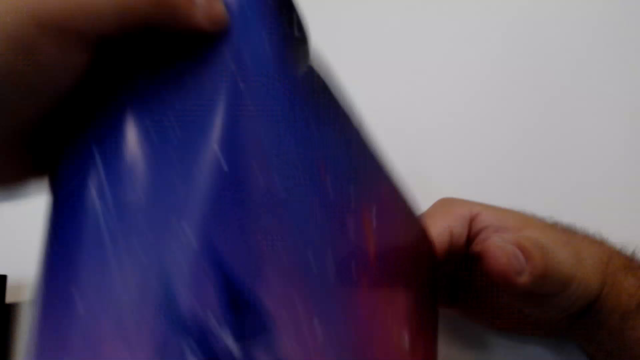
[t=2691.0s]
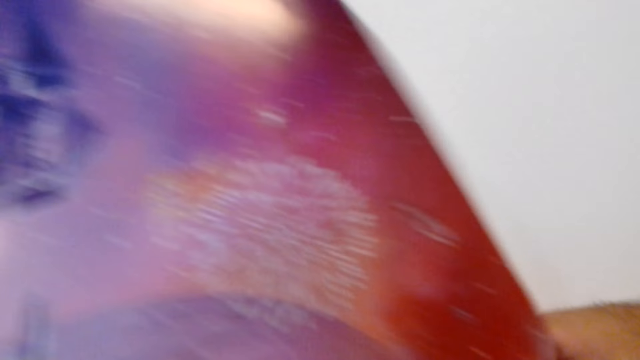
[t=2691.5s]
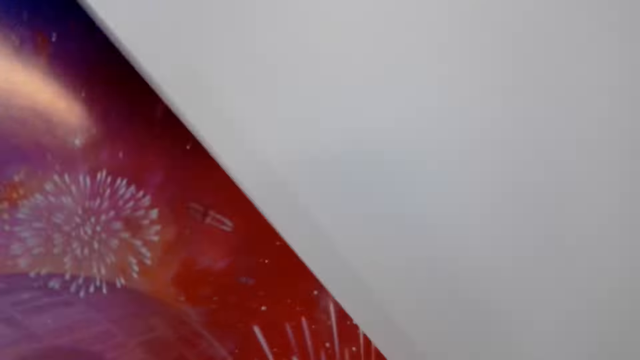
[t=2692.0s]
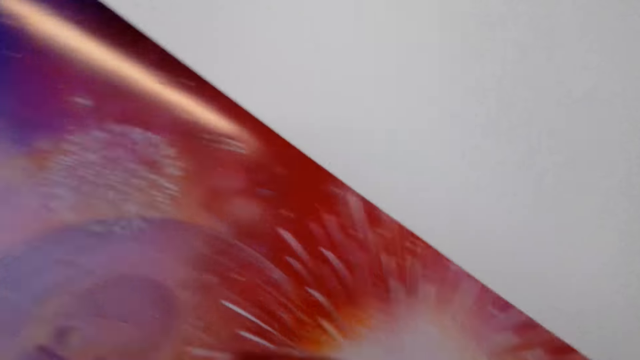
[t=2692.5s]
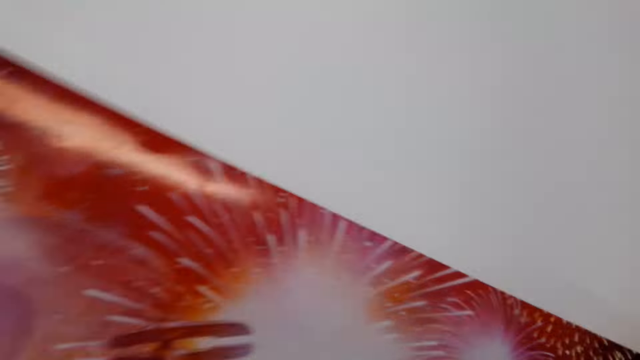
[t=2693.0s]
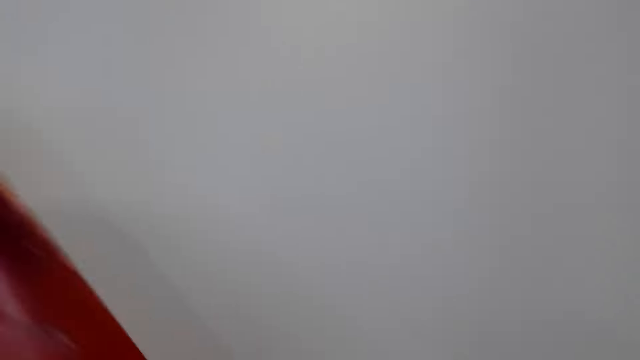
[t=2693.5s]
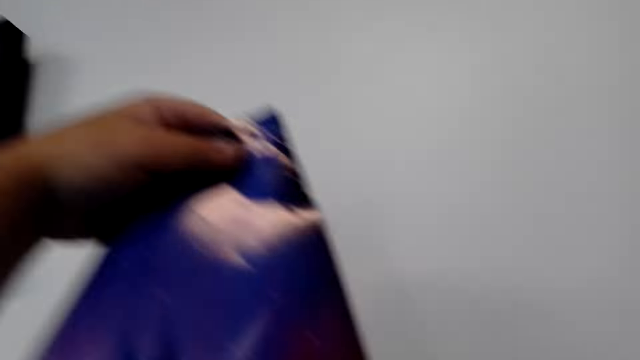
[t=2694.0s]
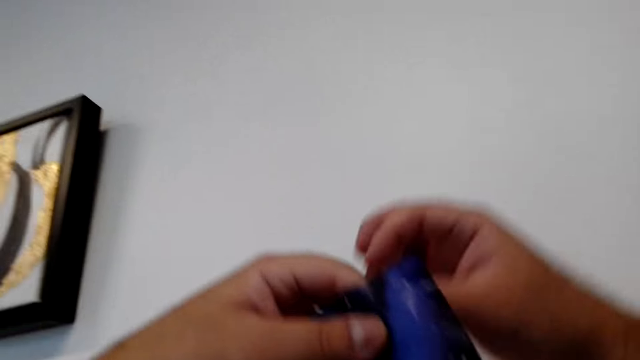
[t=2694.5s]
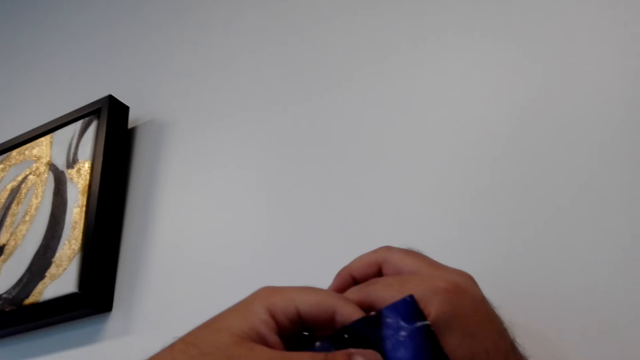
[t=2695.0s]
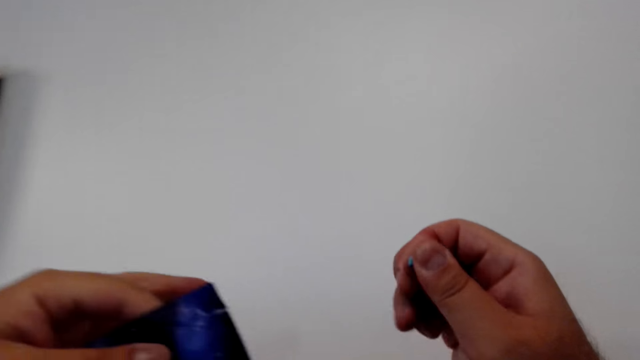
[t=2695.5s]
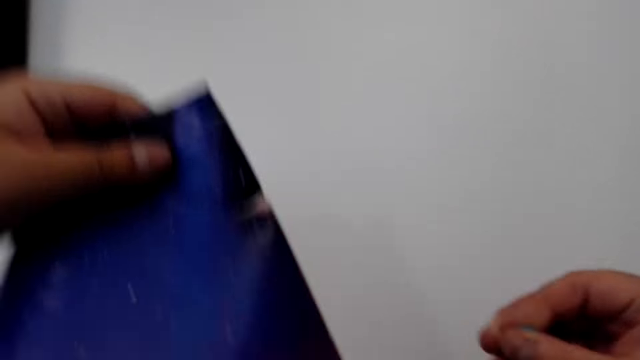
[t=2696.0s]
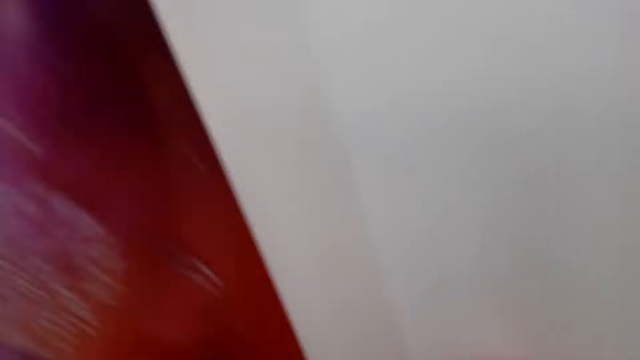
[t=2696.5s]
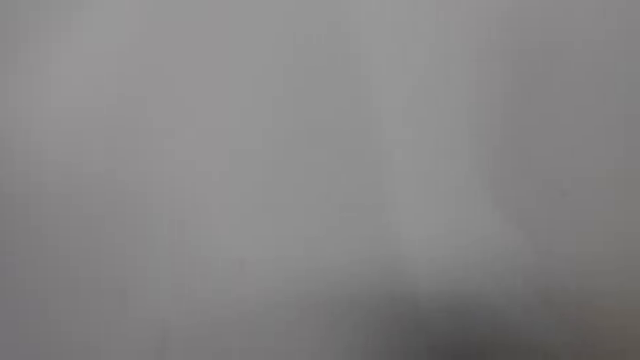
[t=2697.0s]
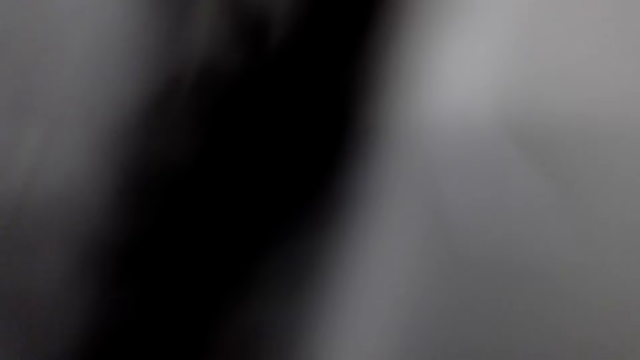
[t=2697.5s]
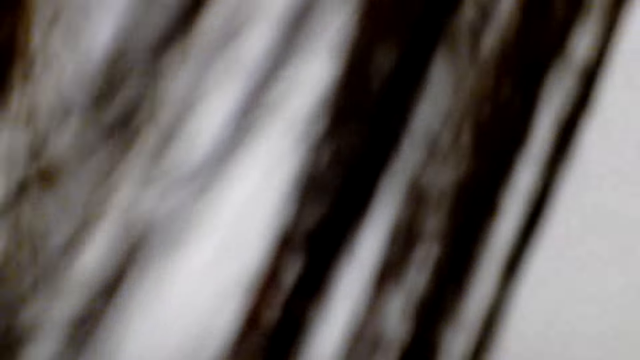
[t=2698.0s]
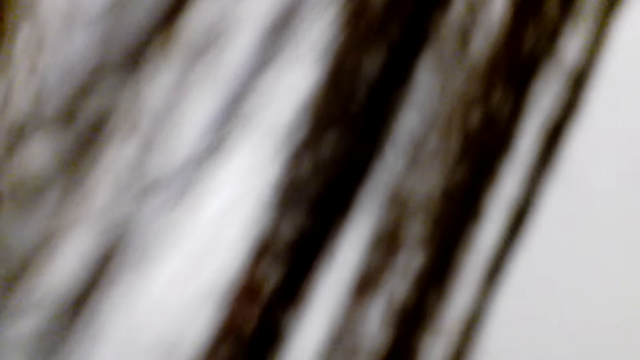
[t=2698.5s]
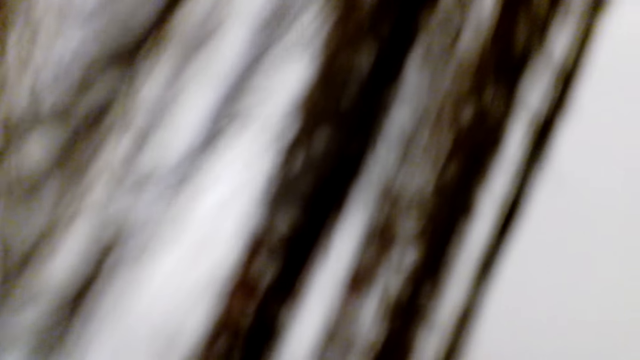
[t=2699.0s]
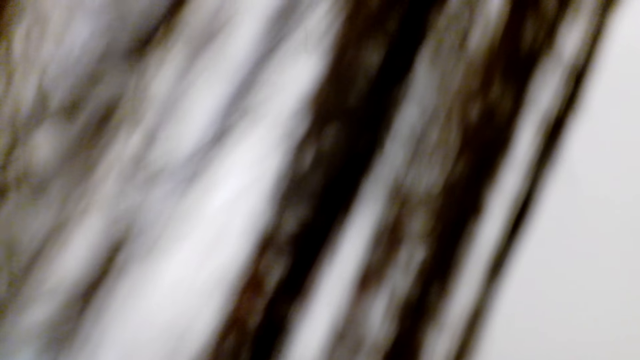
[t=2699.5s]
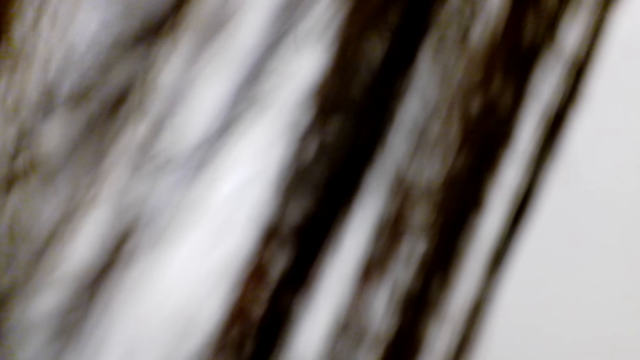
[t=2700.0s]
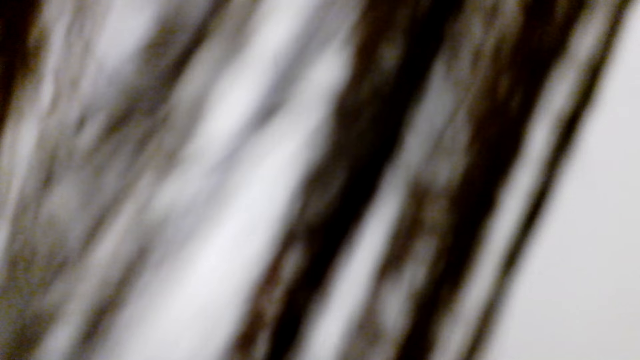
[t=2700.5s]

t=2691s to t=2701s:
The camera wearer spreads the paper. They pull something.

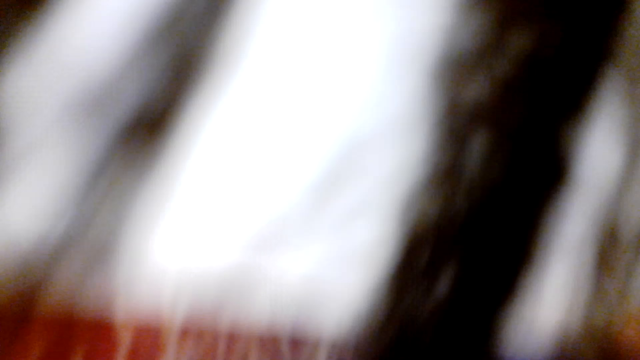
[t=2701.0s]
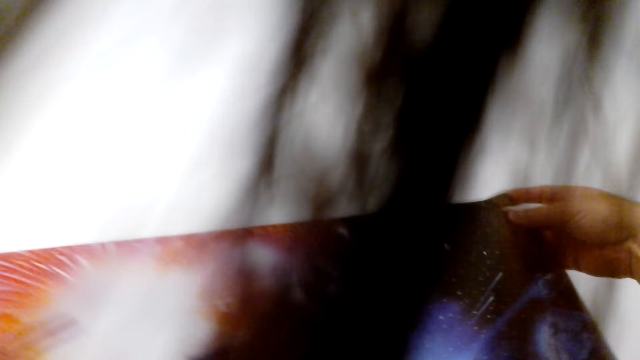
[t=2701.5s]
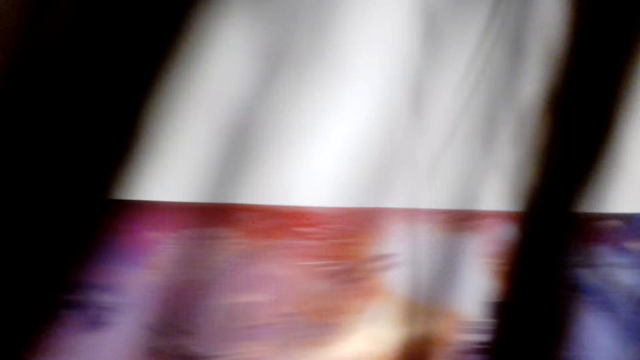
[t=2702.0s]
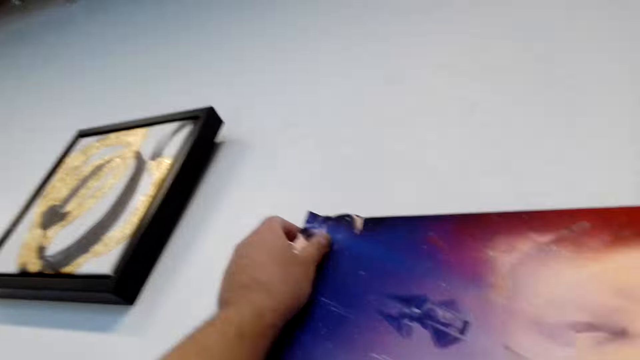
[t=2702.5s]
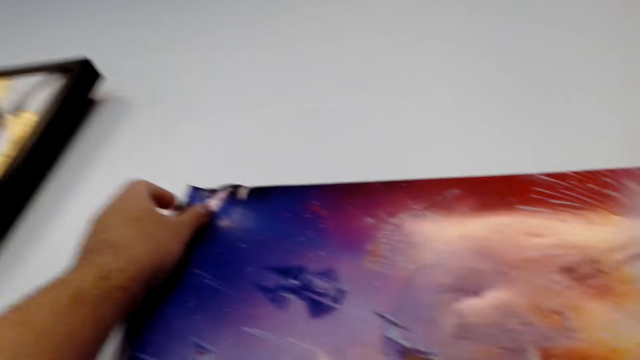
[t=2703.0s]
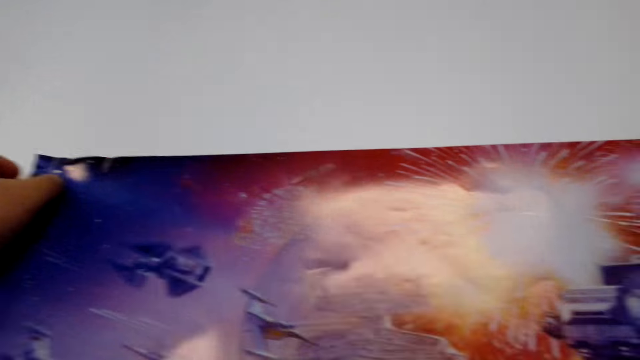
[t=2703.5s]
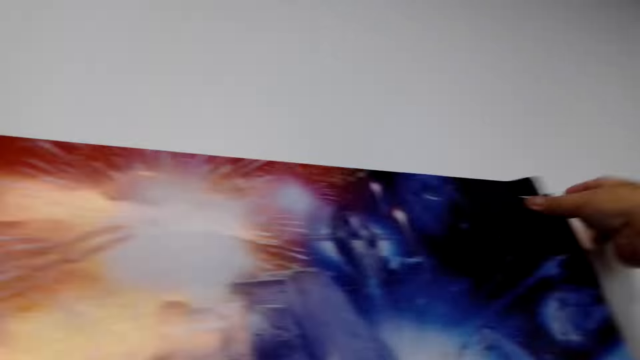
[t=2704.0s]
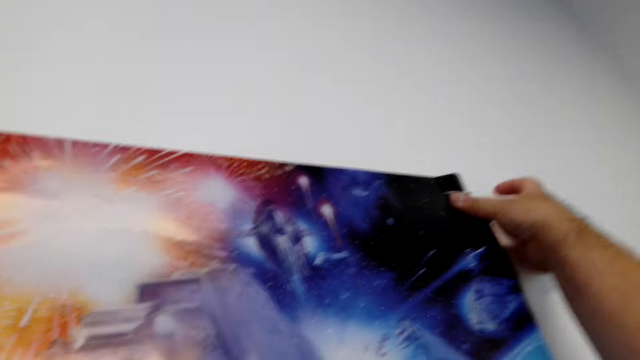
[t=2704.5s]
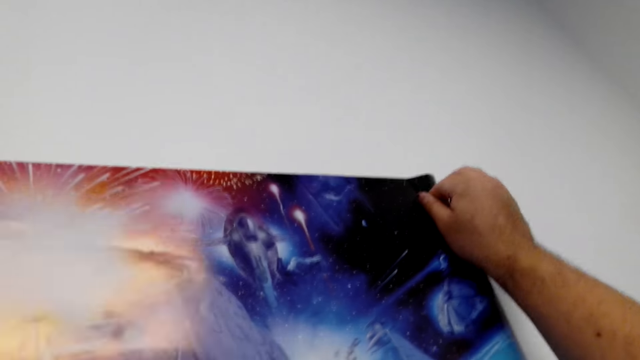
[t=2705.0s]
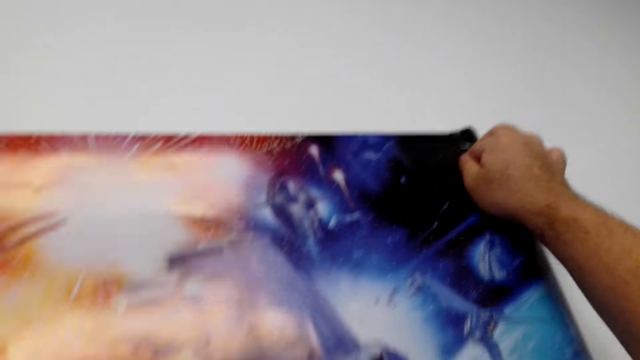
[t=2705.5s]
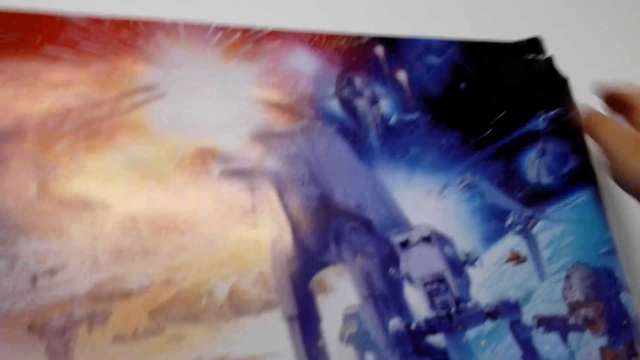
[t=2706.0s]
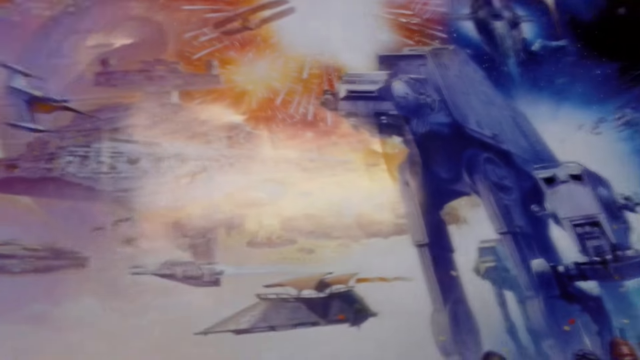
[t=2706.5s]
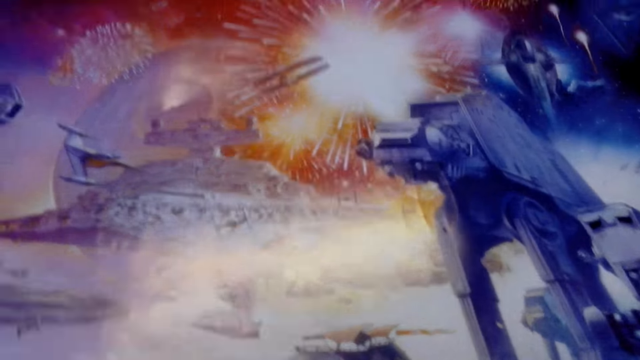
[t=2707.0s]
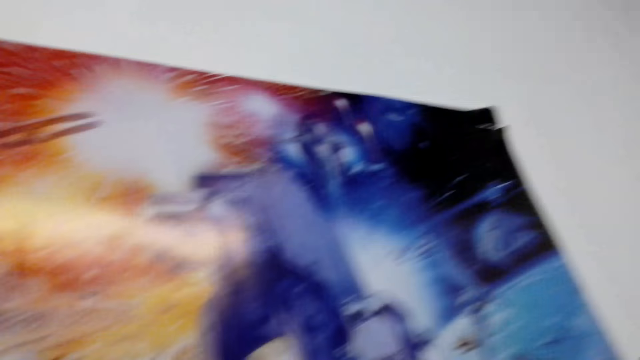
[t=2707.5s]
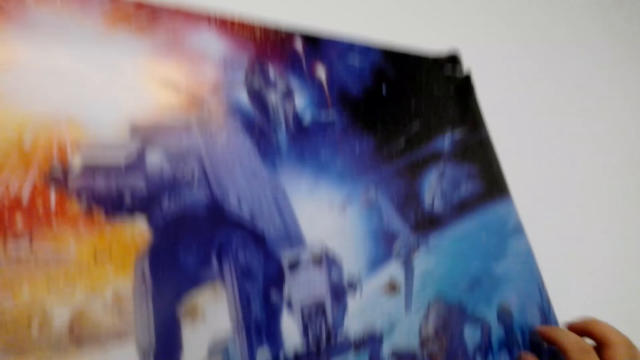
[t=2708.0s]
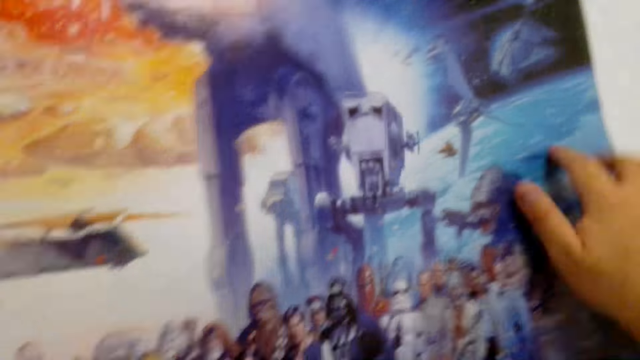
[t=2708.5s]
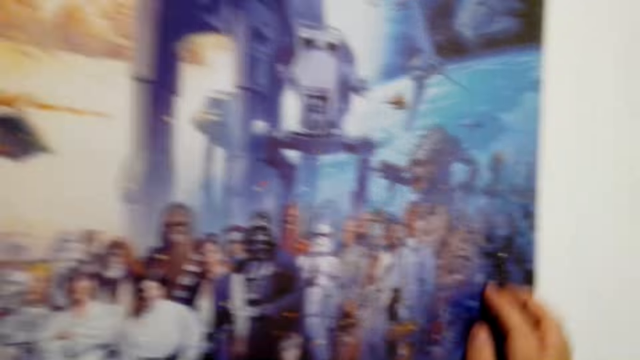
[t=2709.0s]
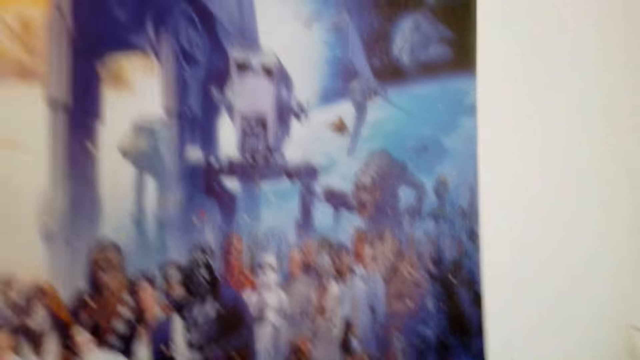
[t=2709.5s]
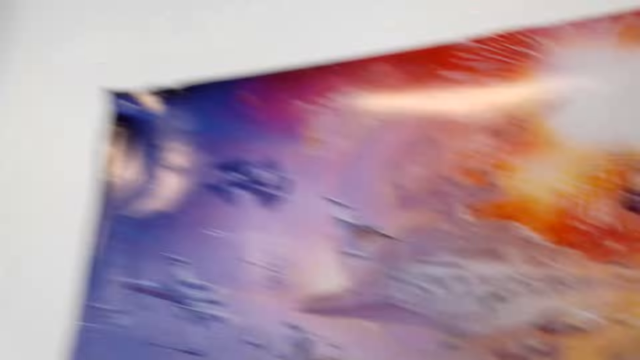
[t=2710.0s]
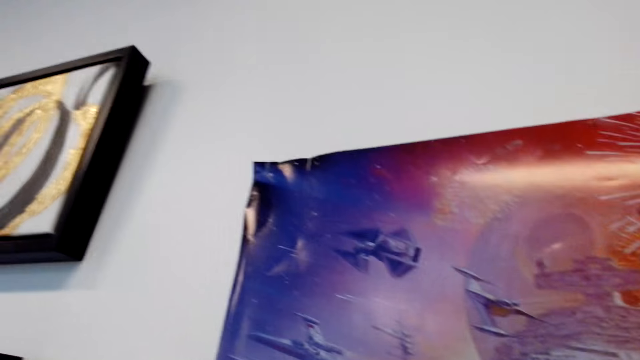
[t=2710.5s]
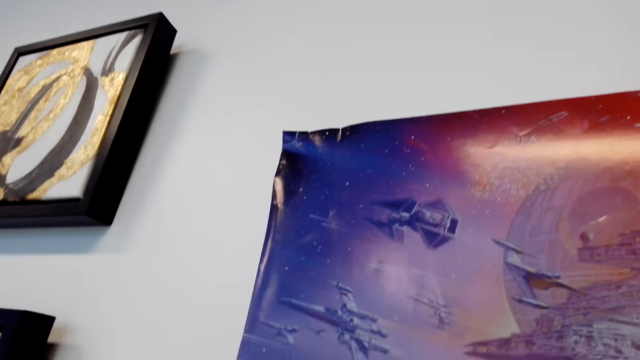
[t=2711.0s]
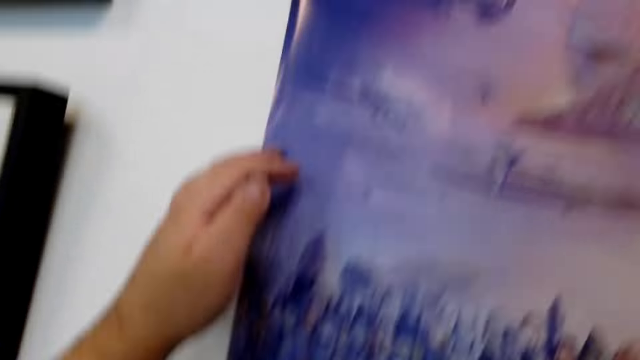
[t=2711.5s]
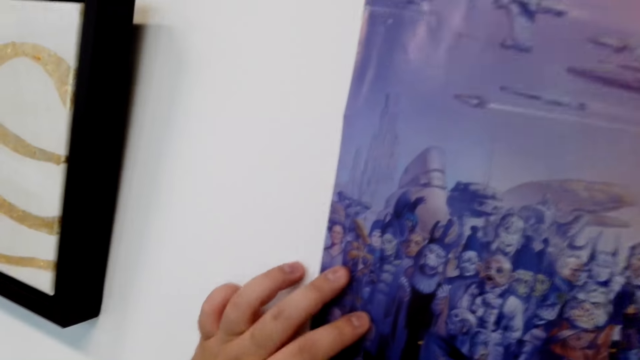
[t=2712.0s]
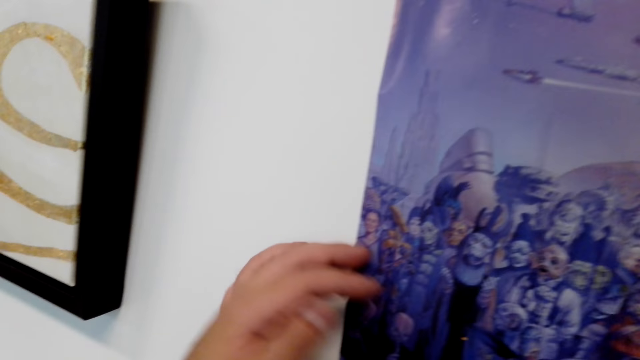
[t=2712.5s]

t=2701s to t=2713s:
The camera wearer sticks the canvas paper on the wall.
